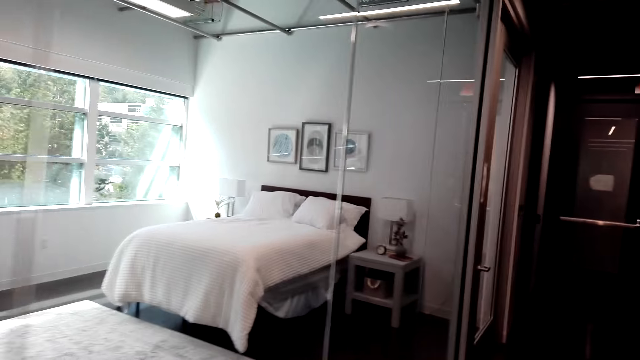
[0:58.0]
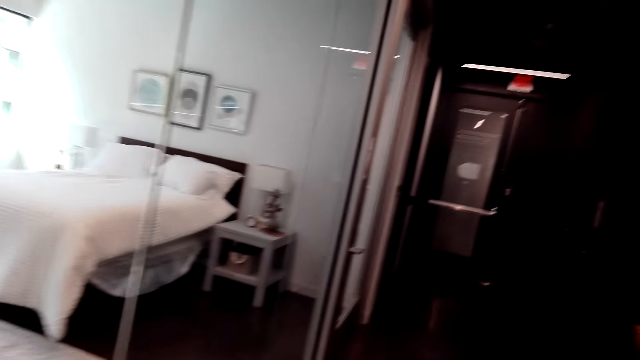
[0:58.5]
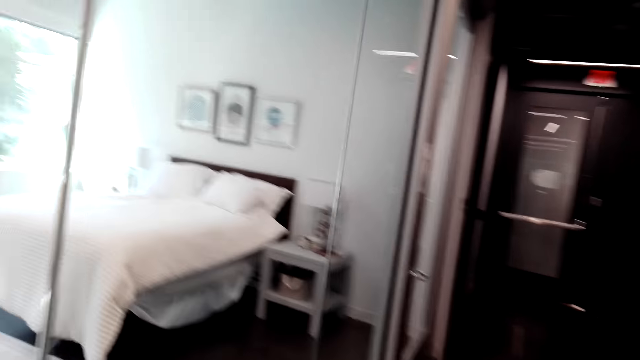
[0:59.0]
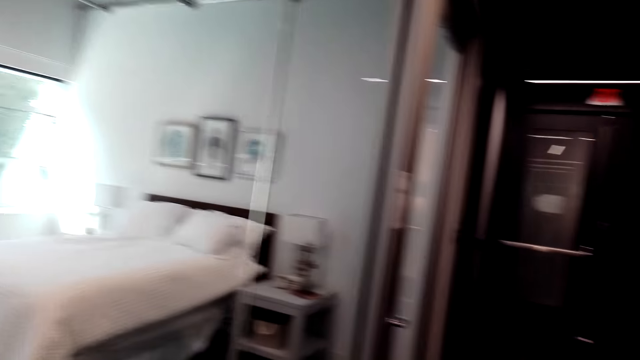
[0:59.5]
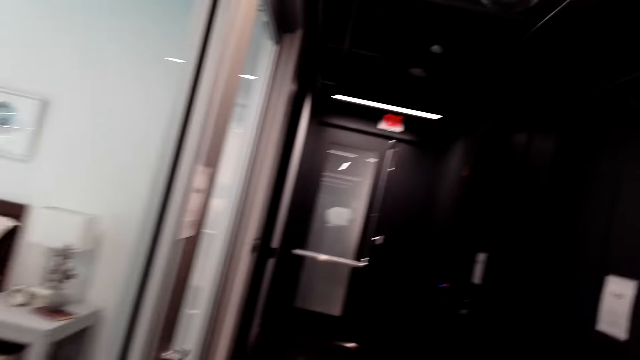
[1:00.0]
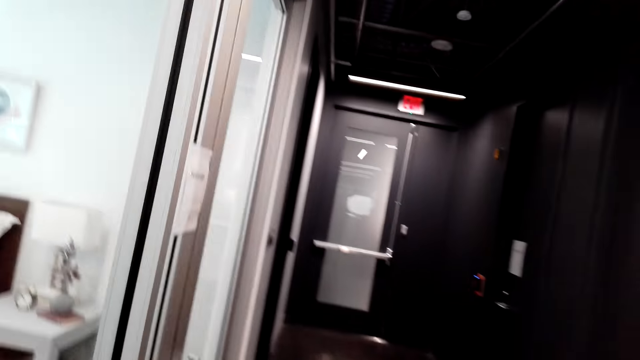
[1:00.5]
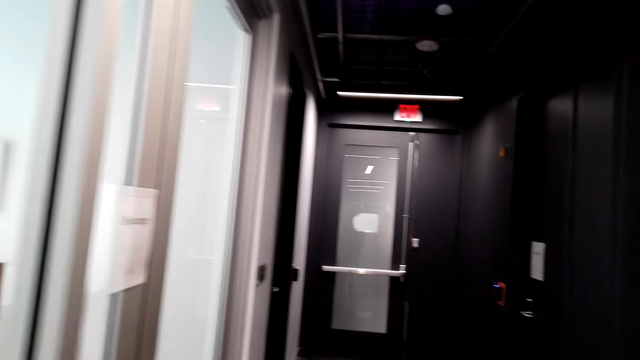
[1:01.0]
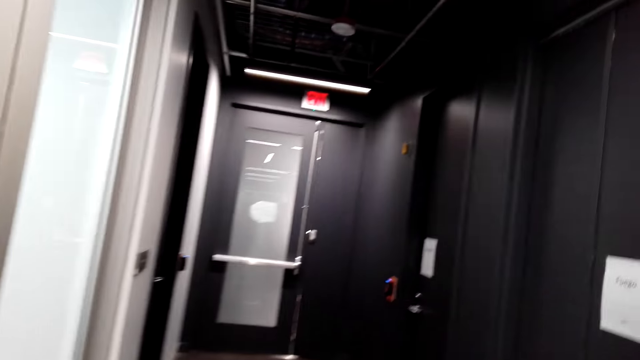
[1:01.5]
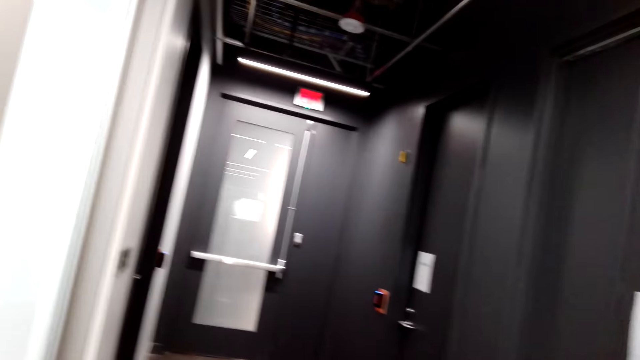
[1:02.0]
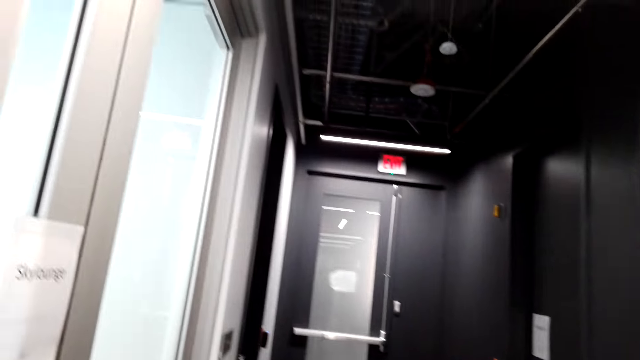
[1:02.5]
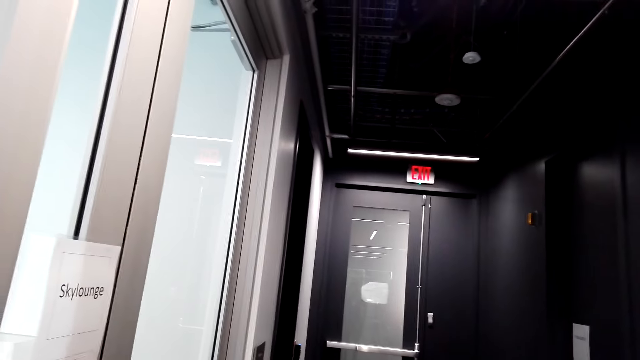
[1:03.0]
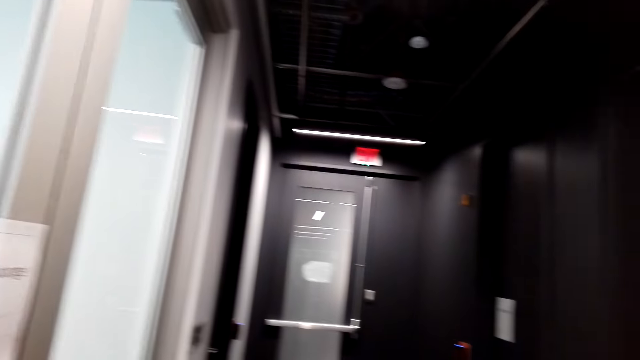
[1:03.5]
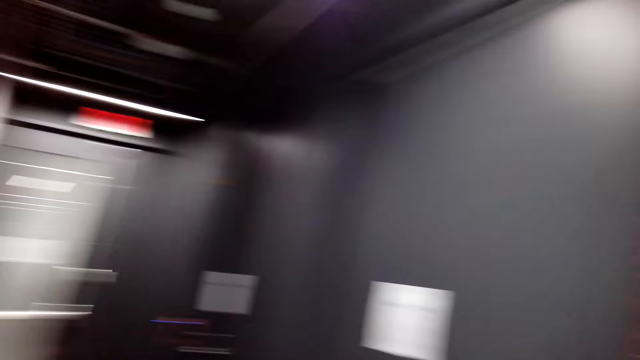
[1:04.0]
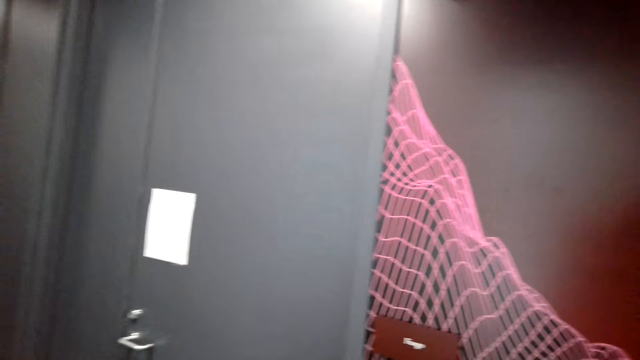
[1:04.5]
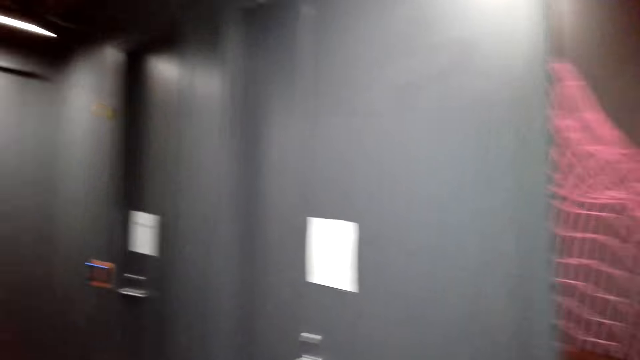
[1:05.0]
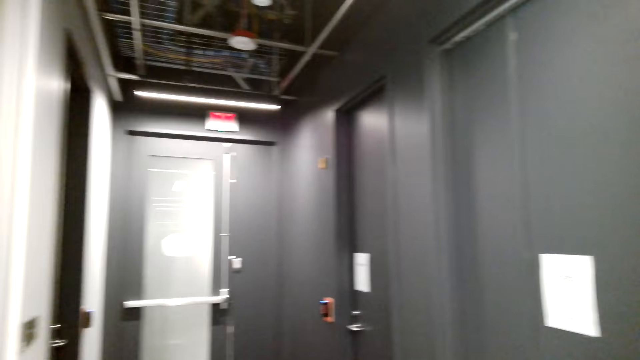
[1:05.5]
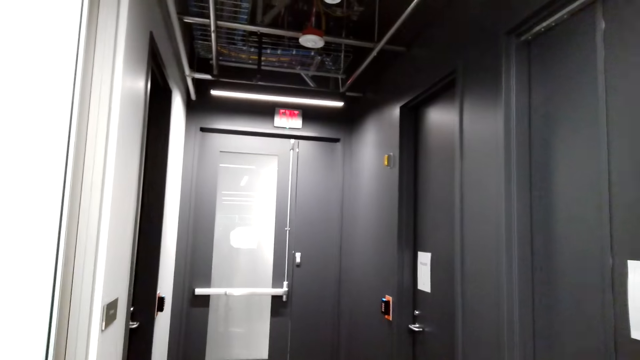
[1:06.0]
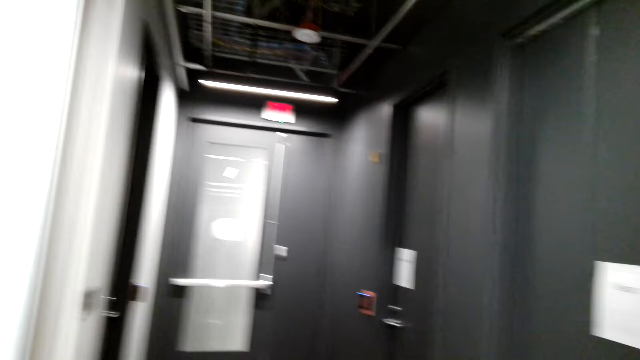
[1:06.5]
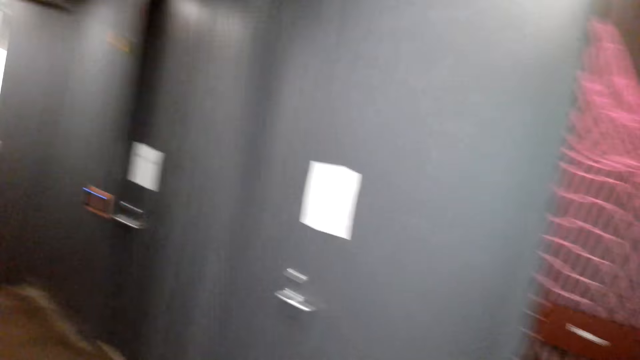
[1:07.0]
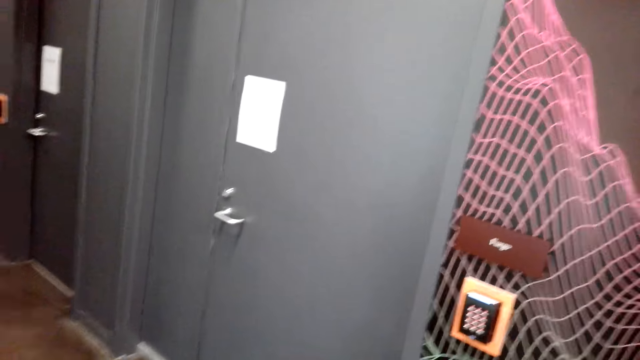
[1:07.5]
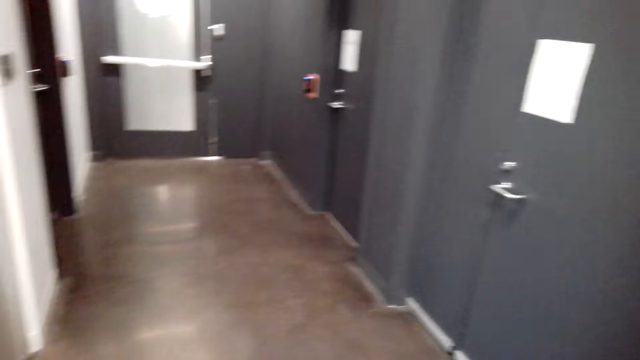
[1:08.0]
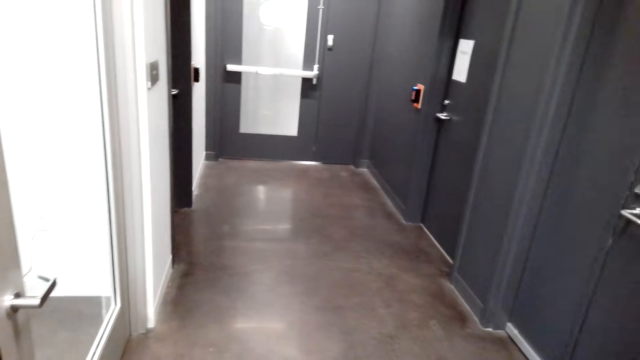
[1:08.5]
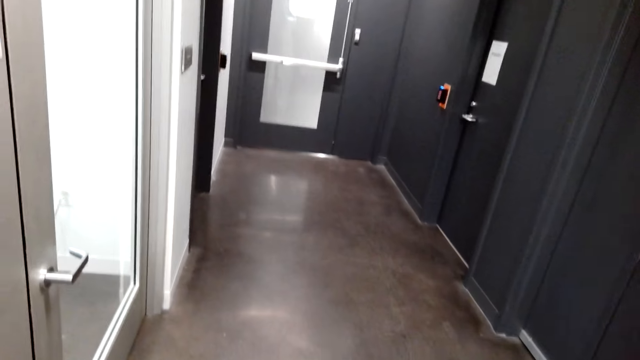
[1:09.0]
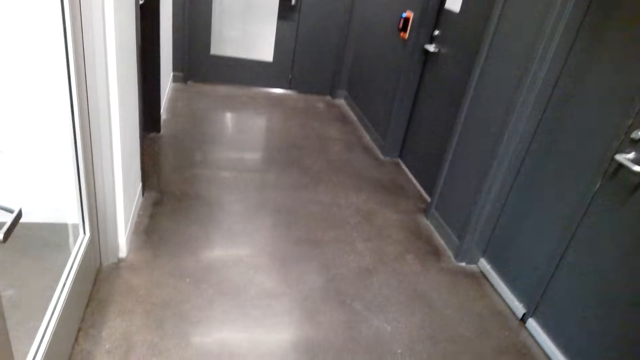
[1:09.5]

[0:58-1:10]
A person speaks to the camera wearer.

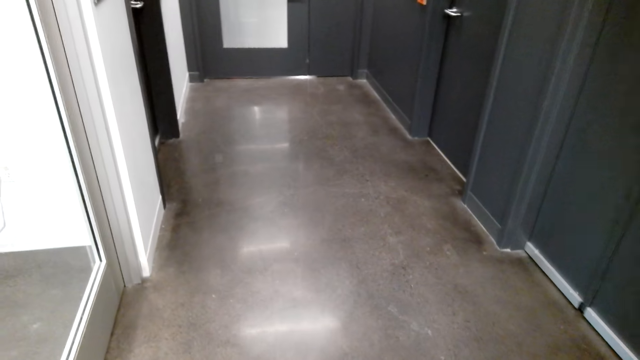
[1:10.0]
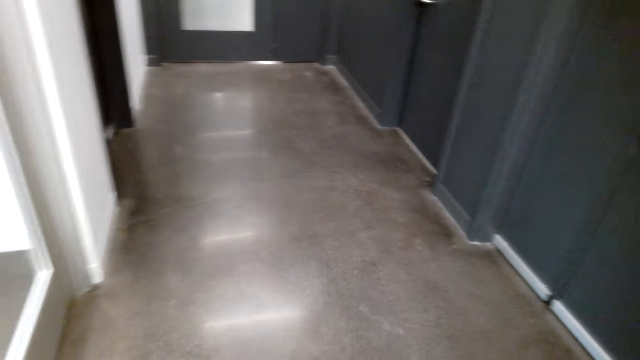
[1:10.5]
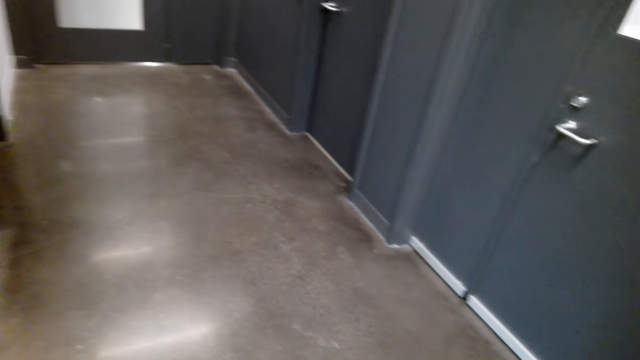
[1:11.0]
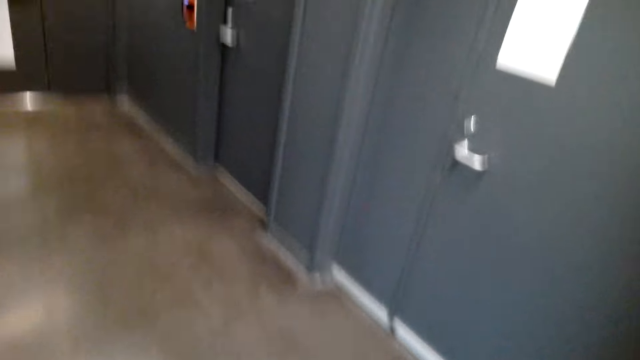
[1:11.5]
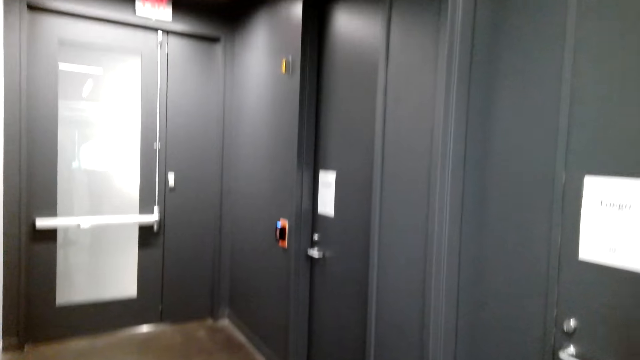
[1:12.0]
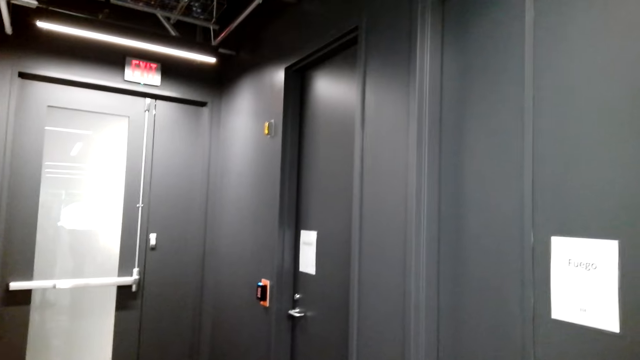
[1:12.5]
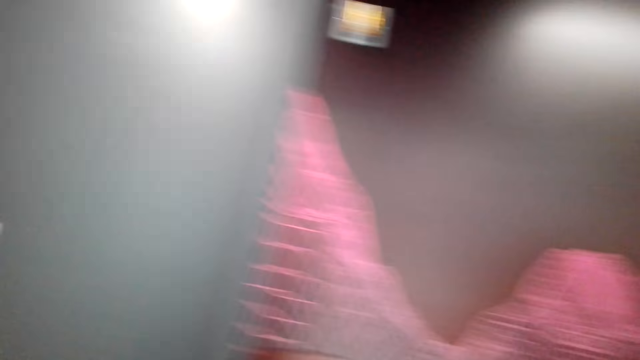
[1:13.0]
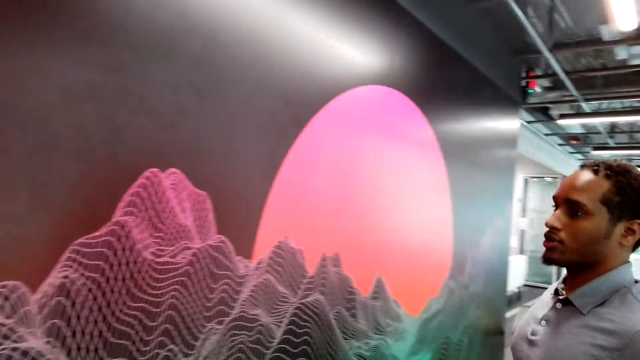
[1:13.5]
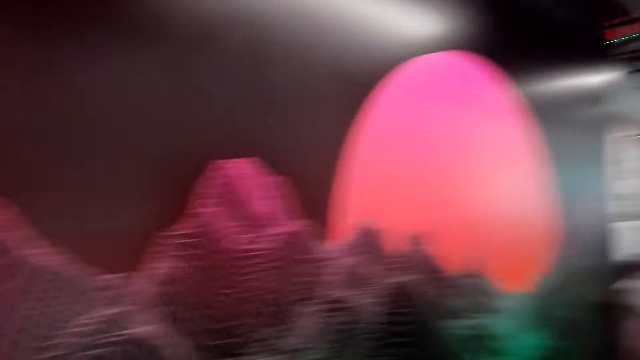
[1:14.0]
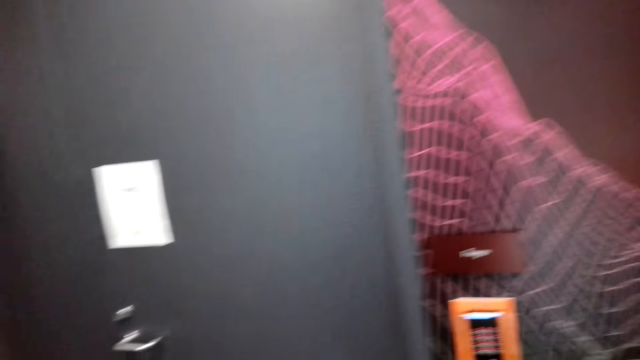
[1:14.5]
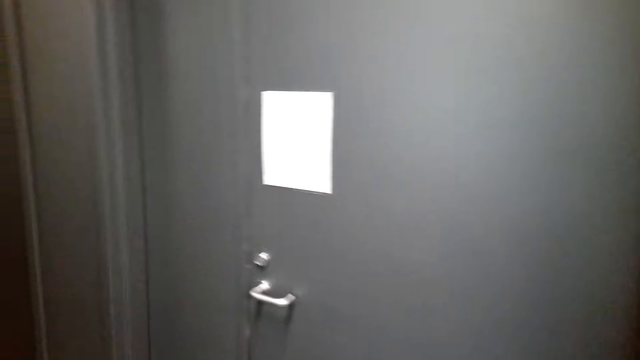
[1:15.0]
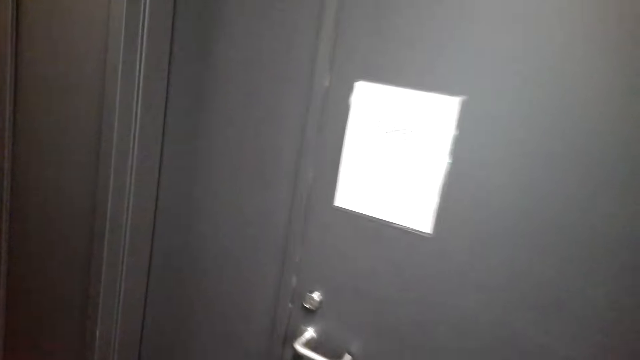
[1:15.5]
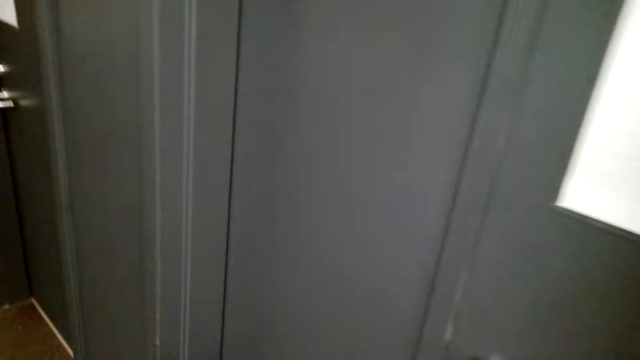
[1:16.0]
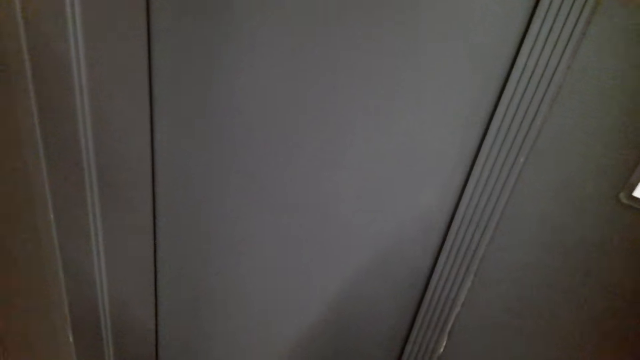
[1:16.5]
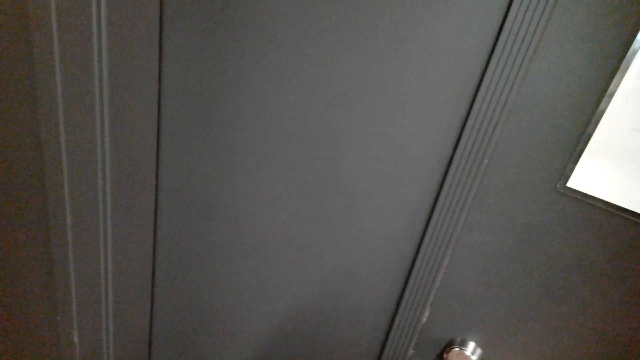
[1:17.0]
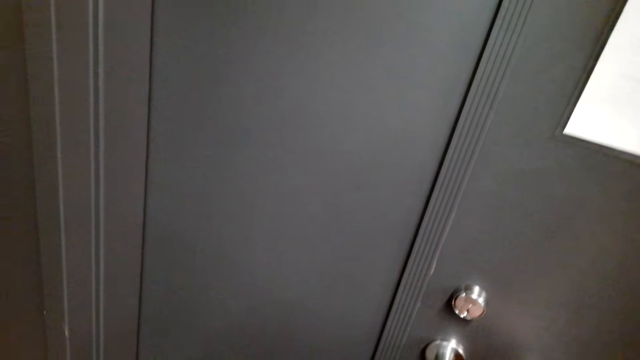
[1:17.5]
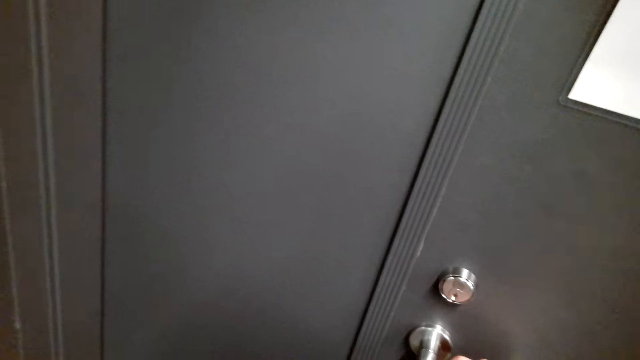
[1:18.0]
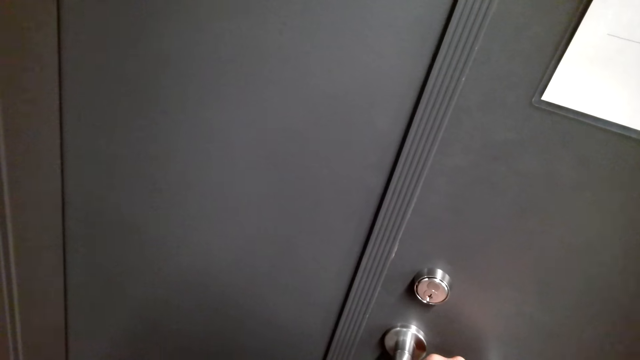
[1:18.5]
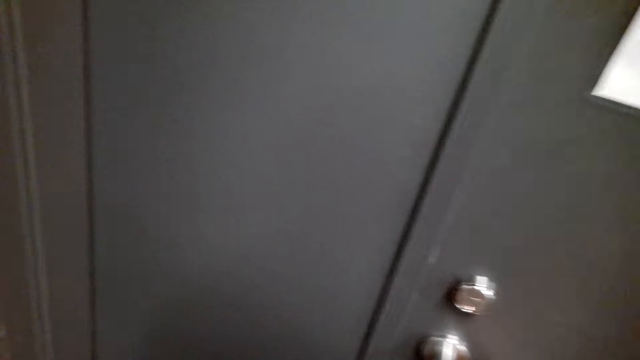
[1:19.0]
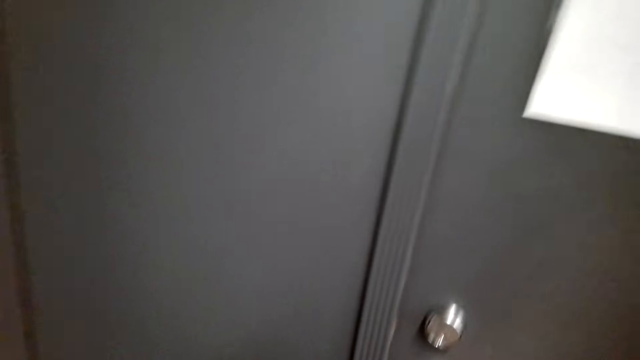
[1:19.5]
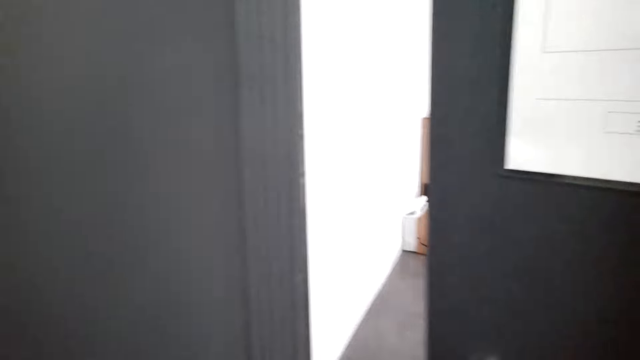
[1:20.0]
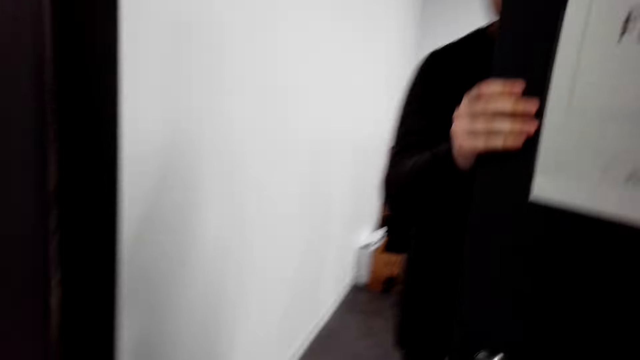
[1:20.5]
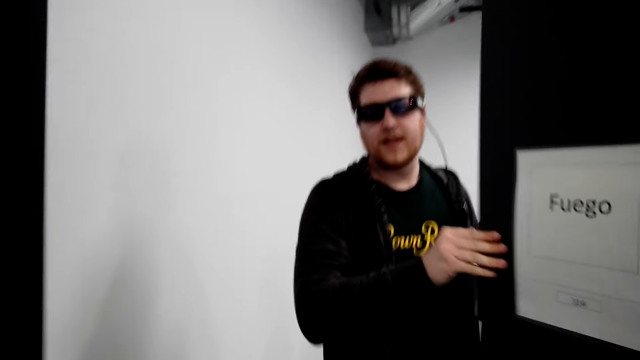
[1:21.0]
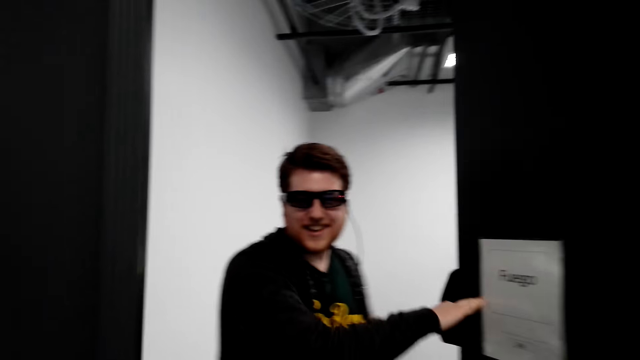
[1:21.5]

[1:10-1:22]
The camera wearer looks around. They open the door. They interact with a man.
